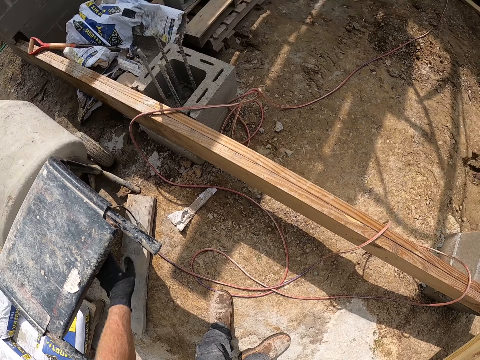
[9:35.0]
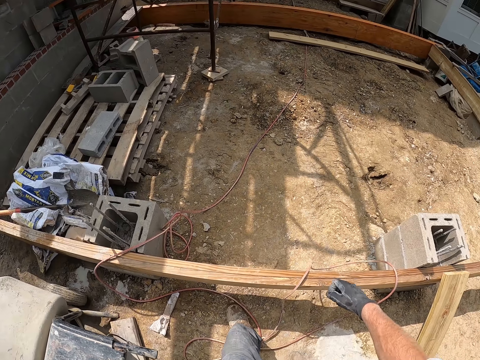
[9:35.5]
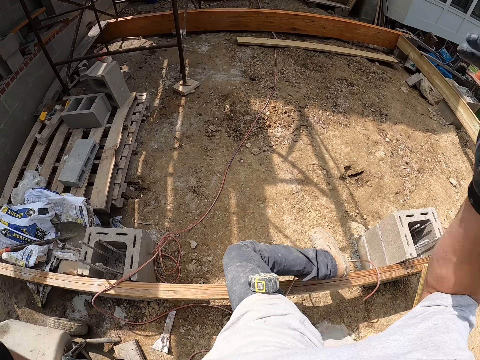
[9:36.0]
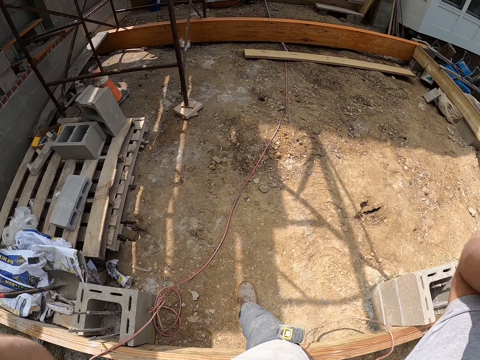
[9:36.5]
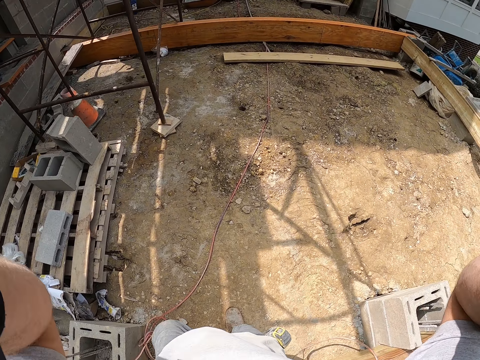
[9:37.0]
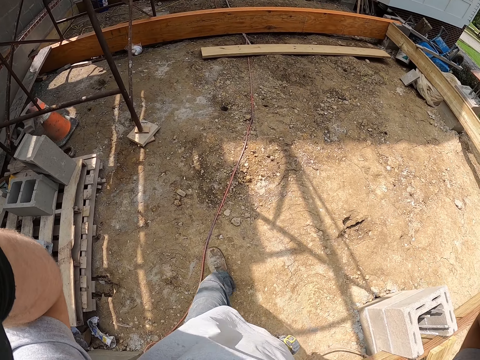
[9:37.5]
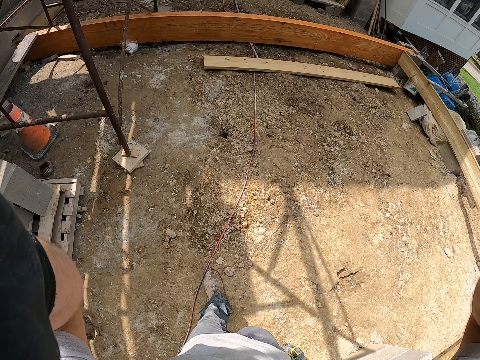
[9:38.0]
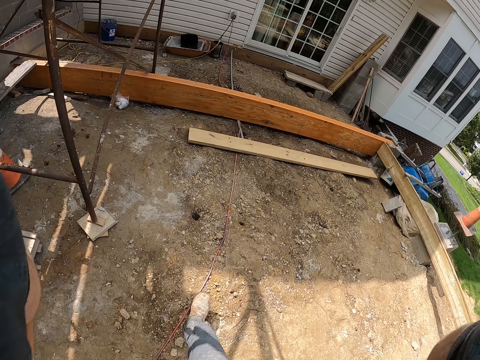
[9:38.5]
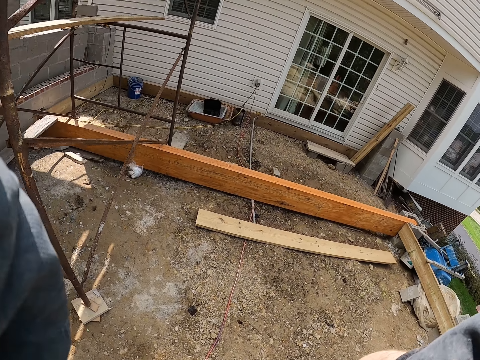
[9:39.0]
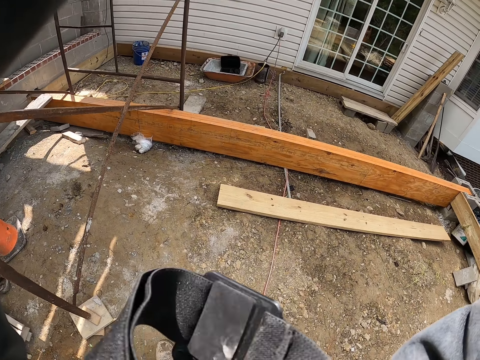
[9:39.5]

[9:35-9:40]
The camera wearer adjusts the camera. They walk in the compound.
